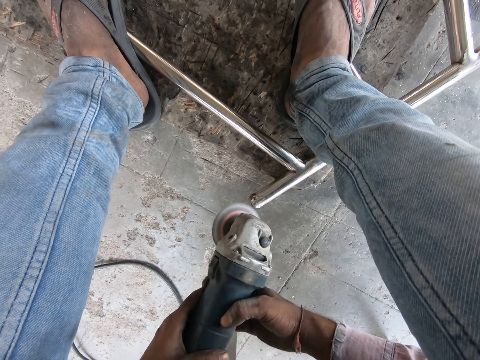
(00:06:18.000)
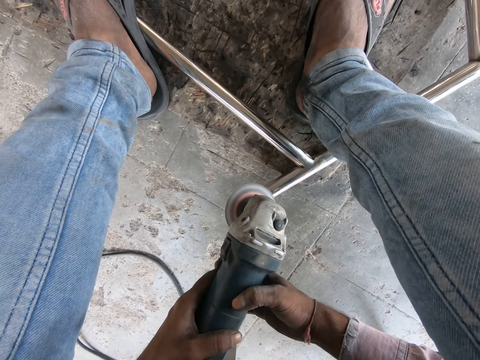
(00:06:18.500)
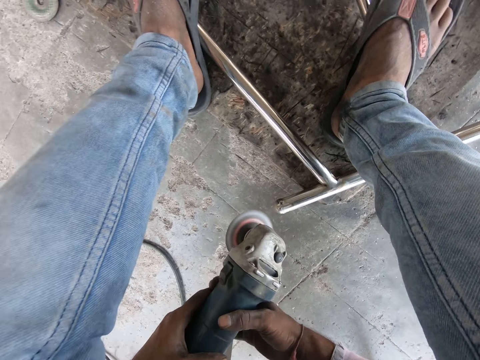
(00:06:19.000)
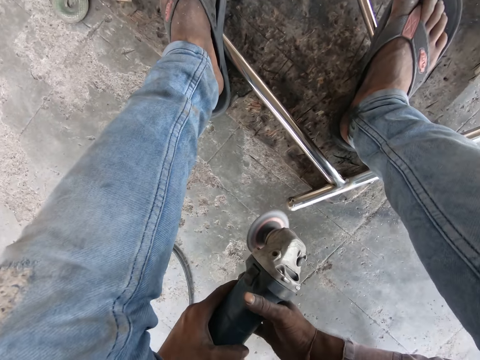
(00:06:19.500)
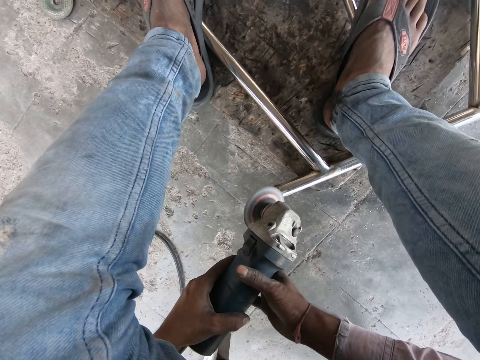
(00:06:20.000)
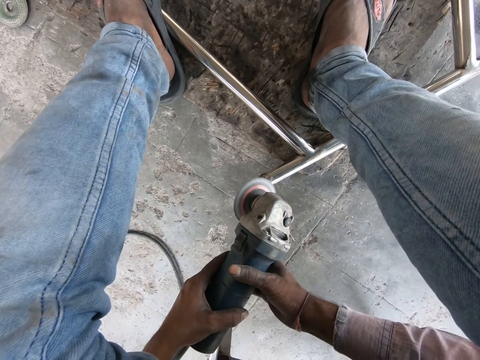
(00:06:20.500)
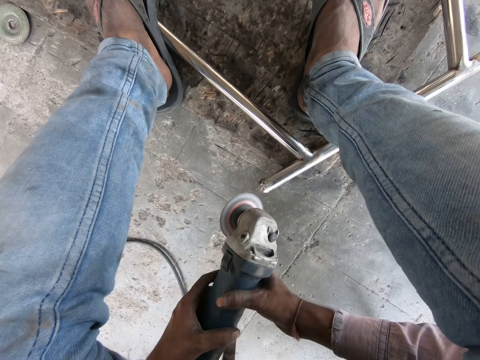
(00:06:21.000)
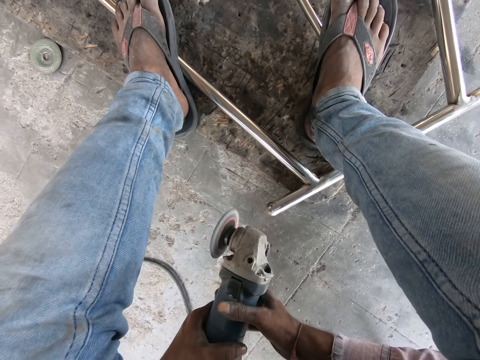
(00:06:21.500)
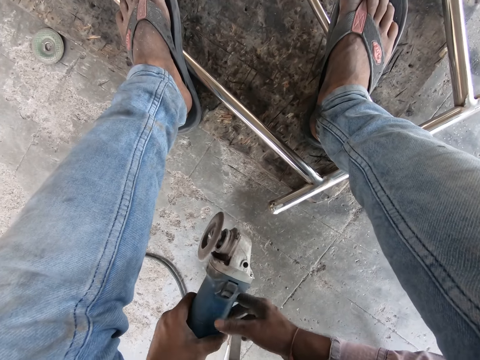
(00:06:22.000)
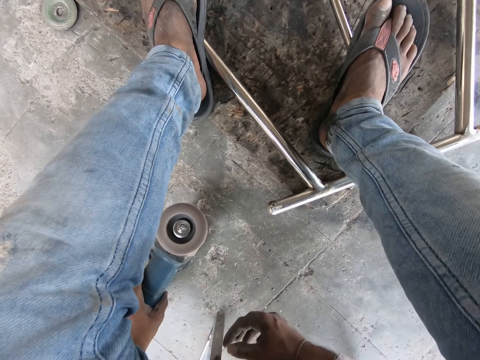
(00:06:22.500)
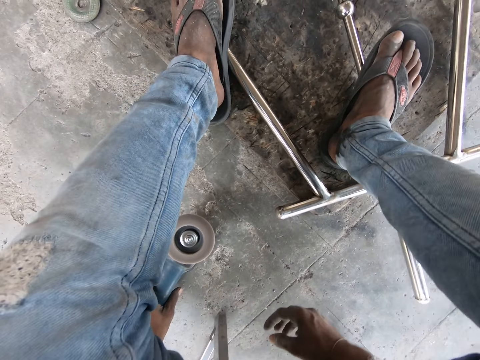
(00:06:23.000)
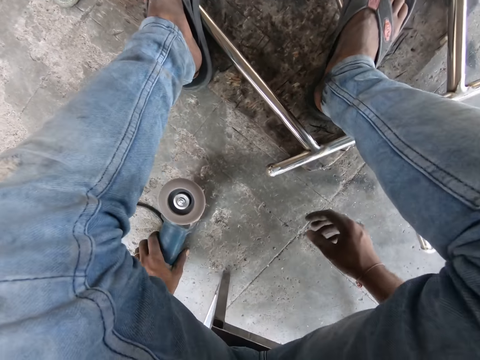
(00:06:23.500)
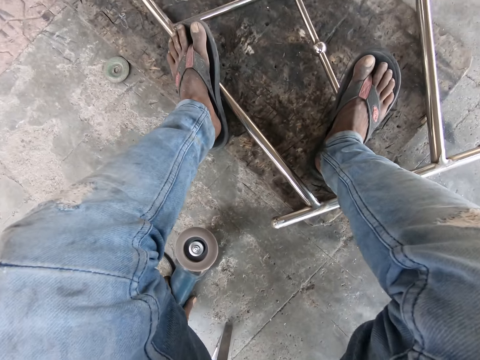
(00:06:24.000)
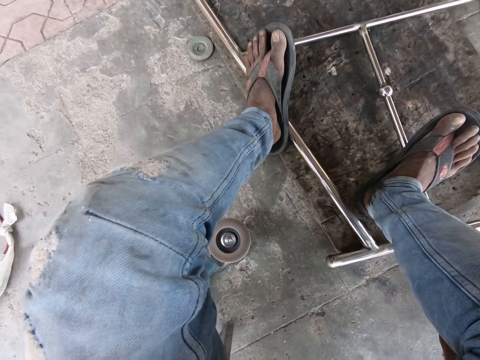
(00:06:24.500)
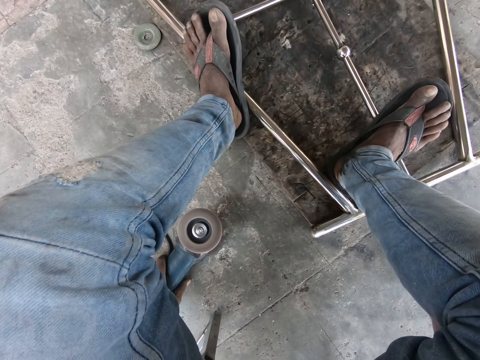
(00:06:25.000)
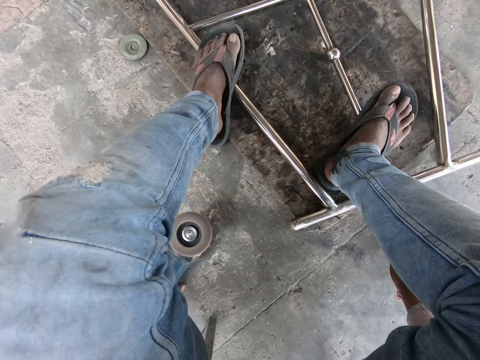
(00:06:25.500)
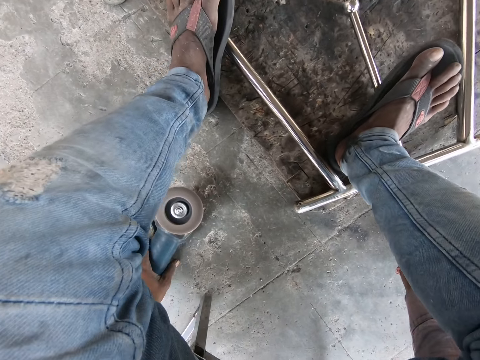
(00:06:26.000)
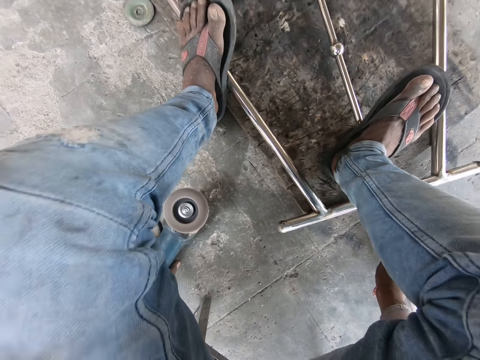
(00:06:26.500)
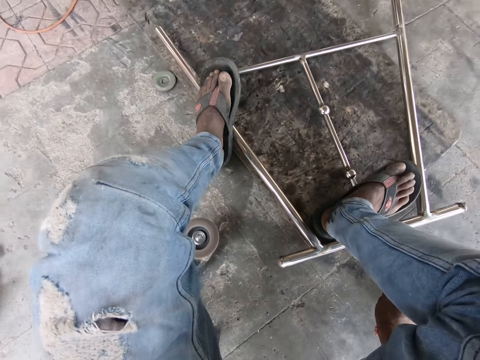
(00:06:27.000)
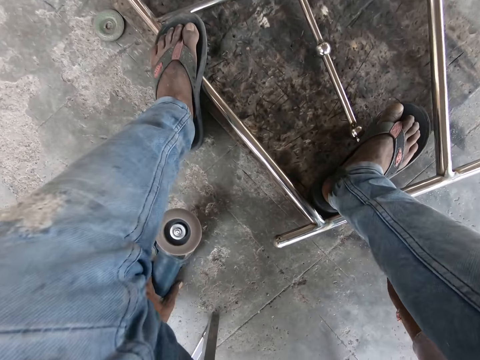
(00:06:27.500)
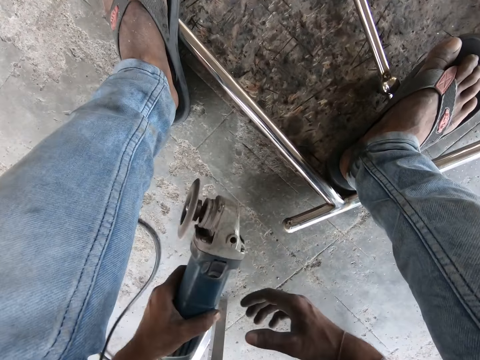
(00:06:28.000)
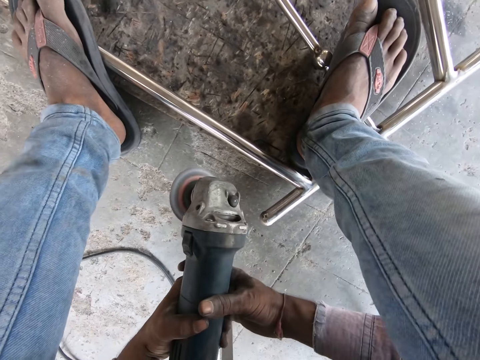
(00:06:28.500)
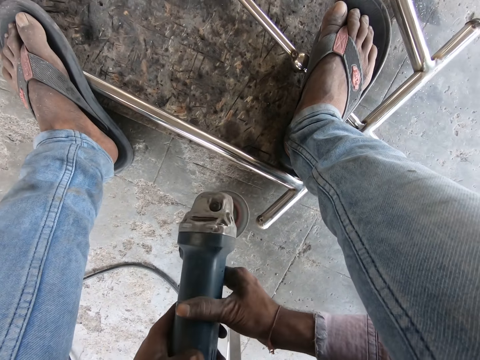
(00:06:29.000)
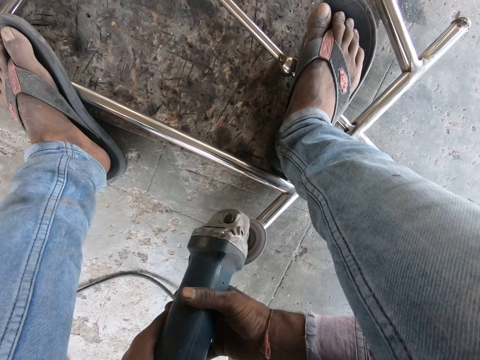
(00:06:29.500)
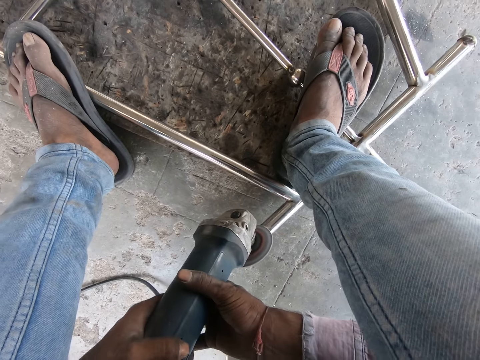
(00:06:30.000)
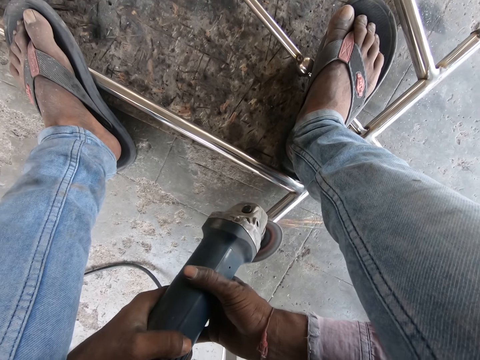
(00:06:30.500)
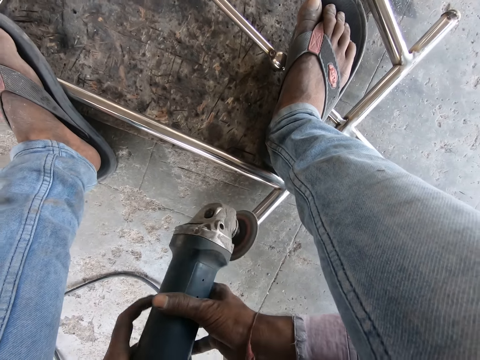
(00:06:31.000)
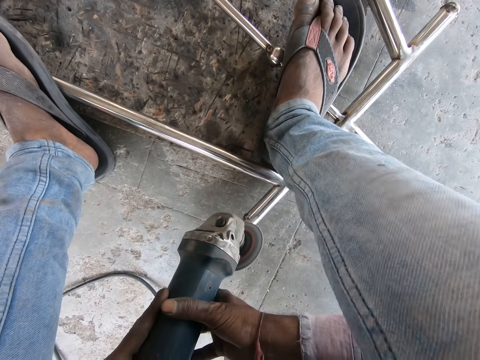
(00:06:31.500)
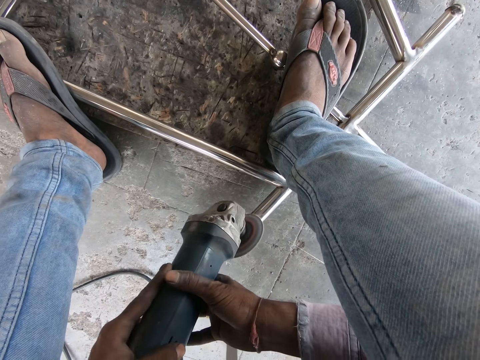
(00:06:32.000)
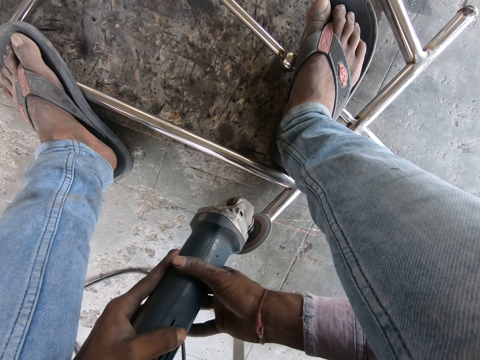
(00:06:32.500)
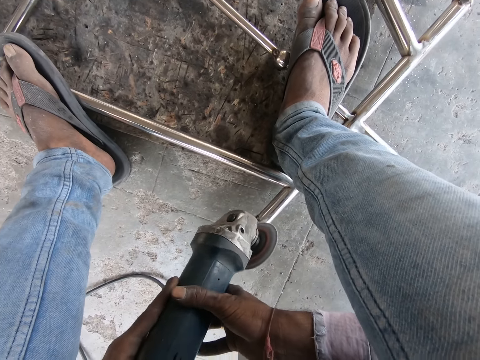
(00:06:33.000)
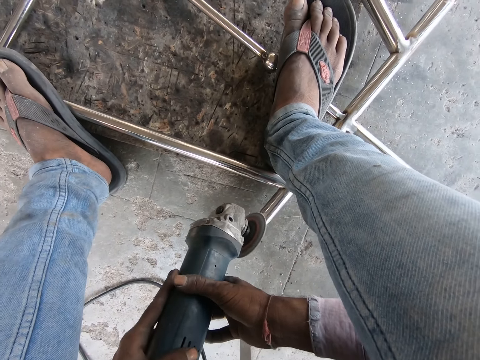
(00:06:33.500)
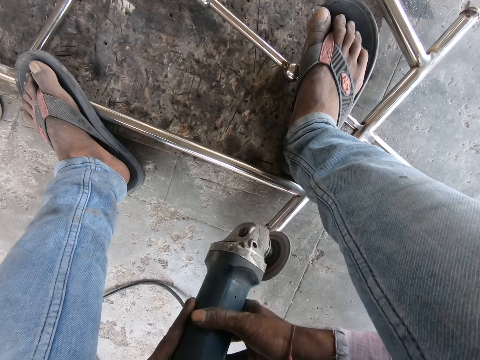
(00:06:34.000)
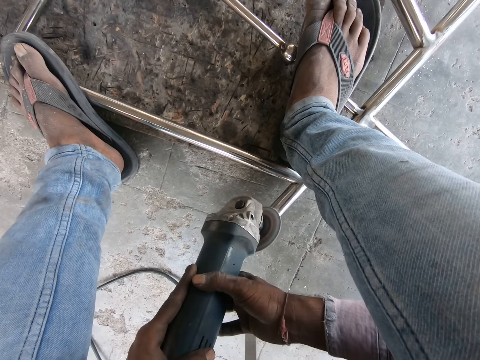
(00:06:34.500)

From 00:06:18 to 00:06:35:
The camera wearer lifts the grinder and puts the grinder down on the floor. They move the right hand. They turn around the metal structure. They hold the metal. They move the legs. They lift the grinder up and step on the metal. They polish the metal structure and grind the metal.

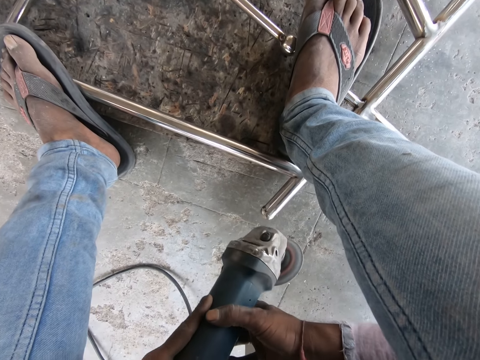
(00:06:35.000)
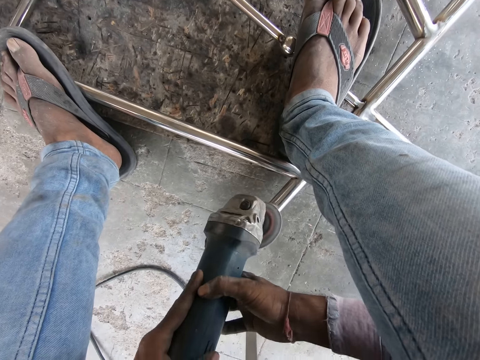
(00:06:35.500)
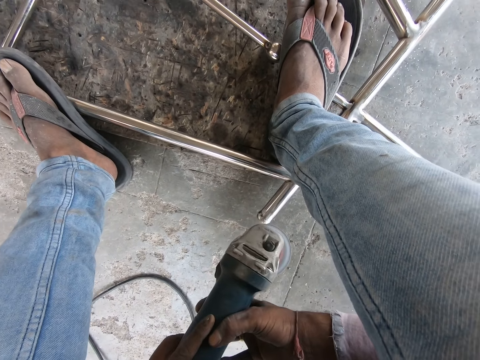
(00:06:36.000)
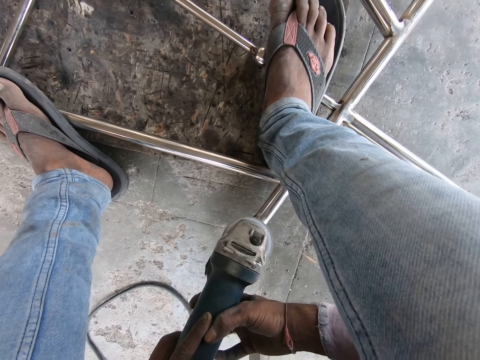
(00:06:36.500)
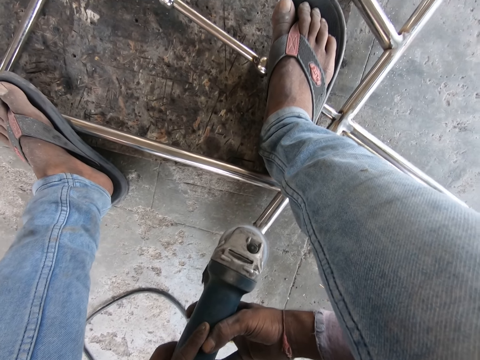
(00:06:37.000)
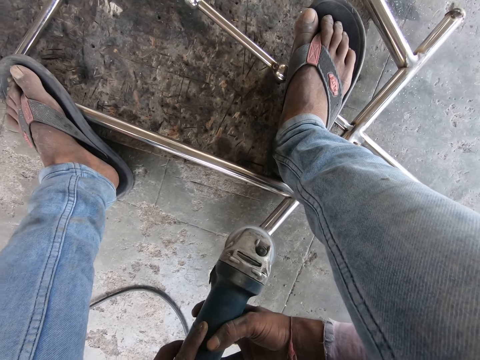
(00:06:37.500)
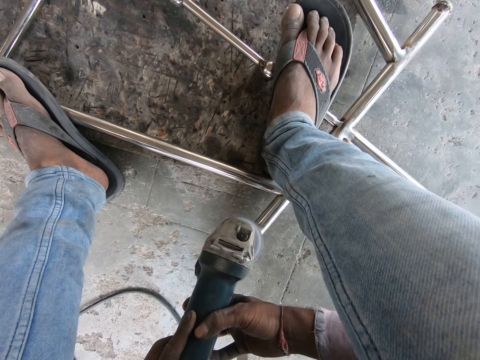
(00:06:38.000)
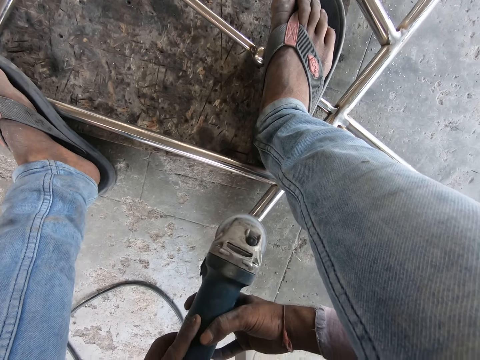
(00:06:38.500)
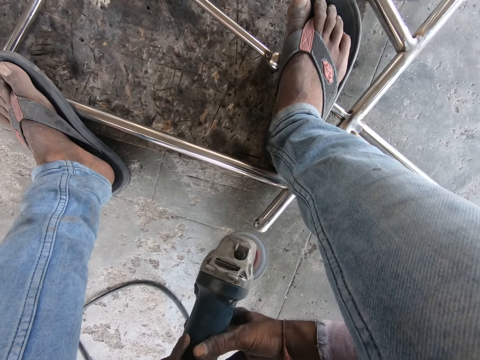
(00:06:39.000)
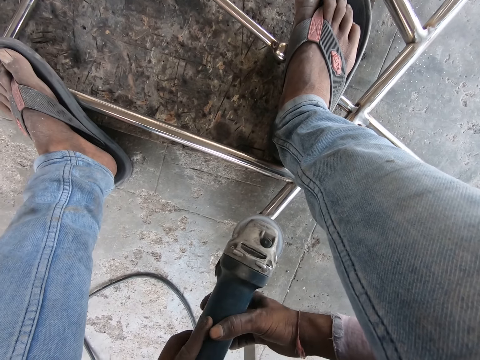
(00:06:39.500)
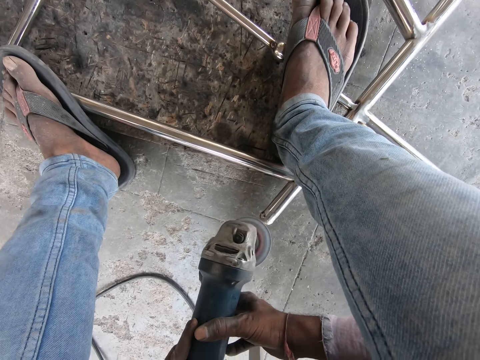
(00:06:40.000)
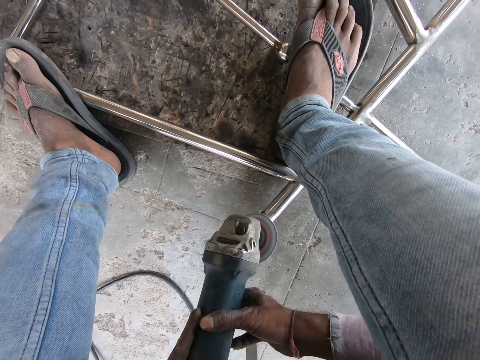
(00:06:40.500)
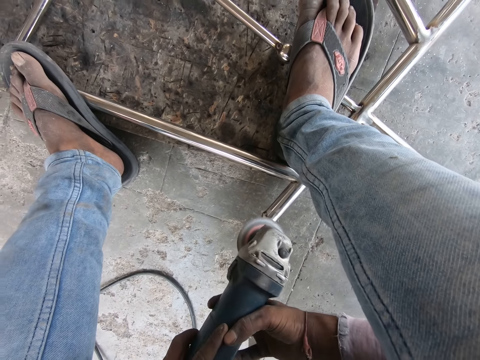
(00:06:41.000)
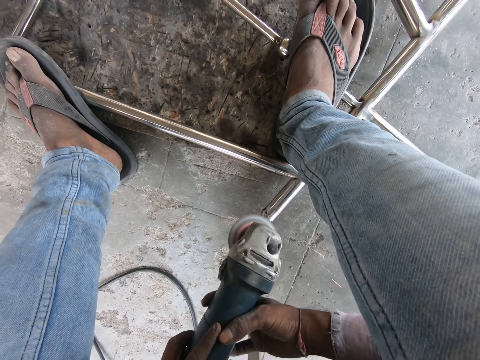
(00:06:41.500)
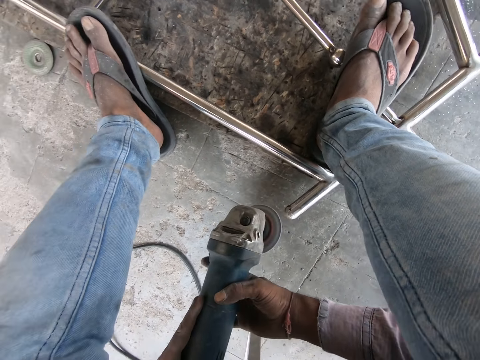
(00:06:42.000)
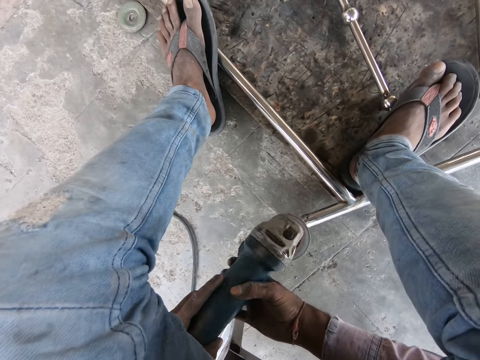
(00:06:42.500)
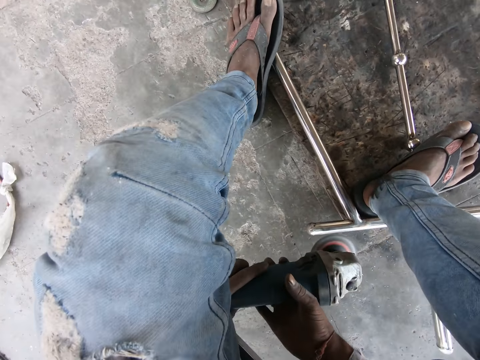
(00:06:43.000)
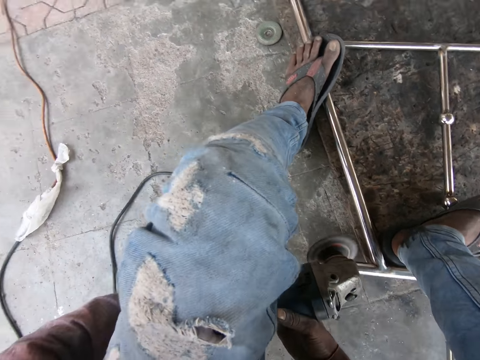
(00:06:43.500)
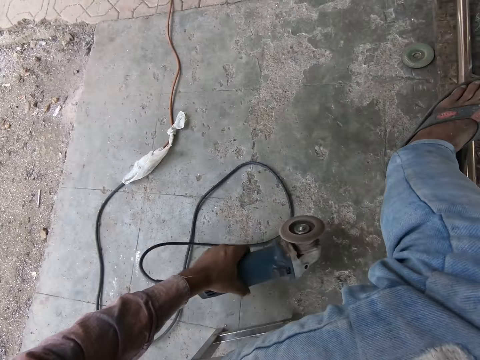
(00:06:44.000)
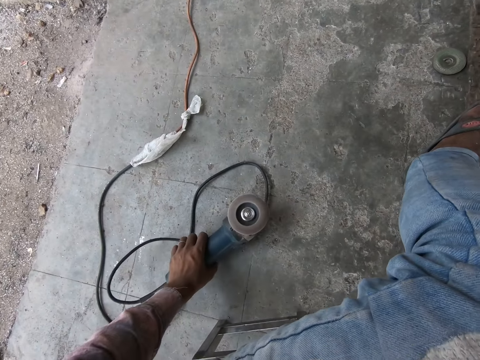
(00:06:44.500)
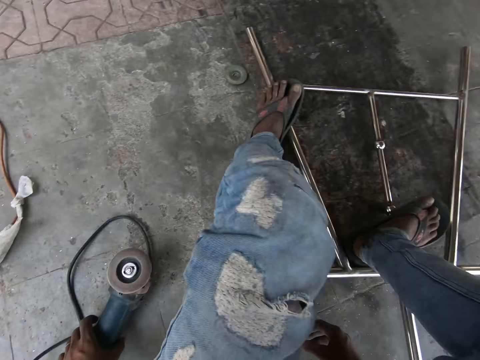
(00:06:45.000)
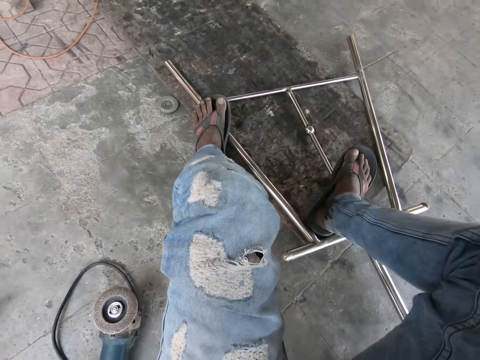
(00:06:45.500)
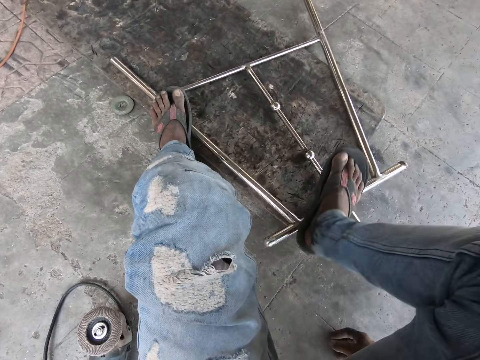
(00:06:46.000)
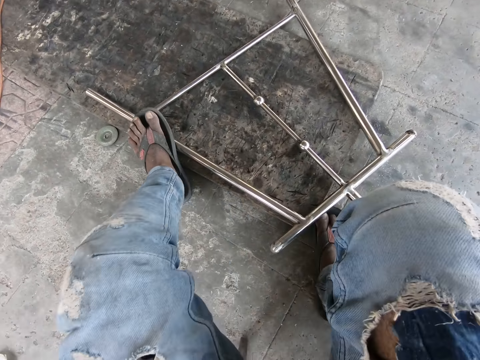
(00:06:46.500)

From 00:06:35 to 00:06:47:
The camera wearer switches the grinder and lifts the grinder up. They place the grinder down on the floor. They move the hands and turn around. They step on the floor and move the legs.
